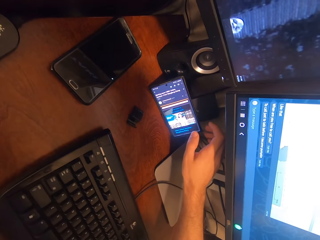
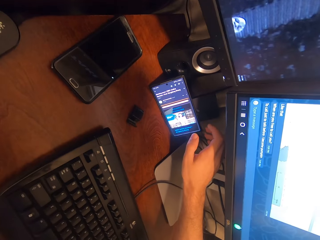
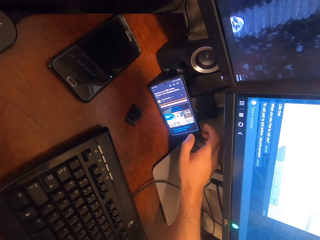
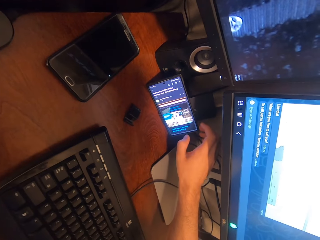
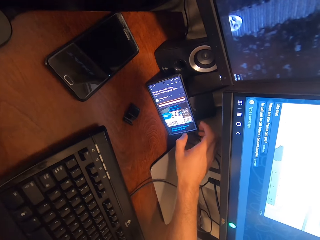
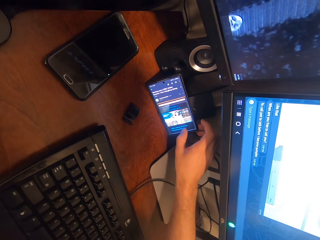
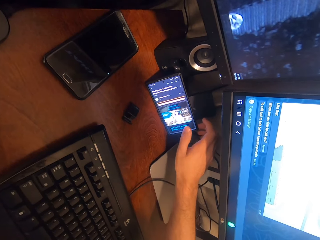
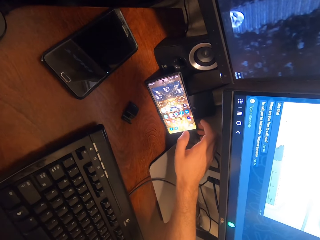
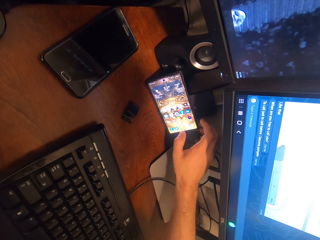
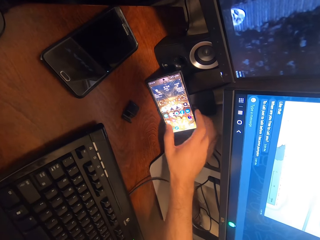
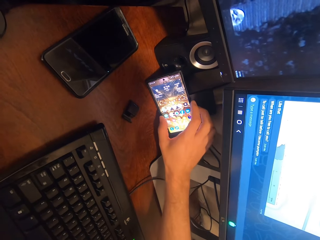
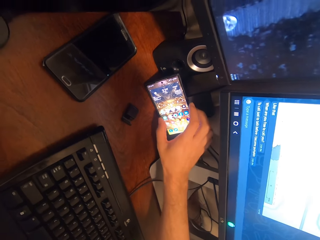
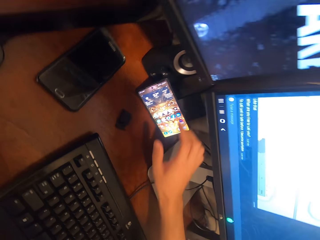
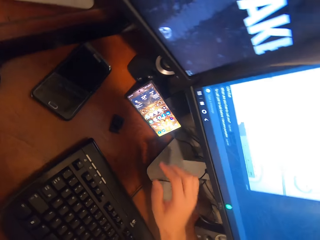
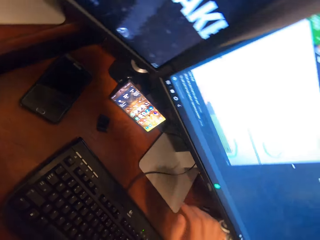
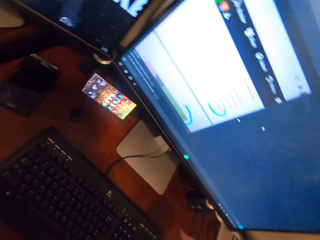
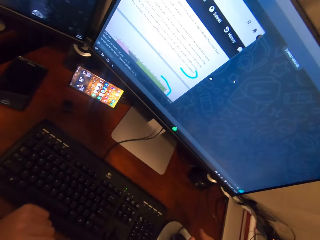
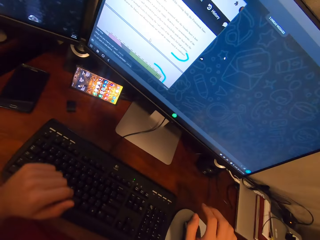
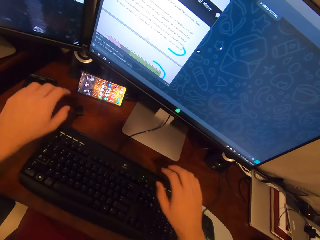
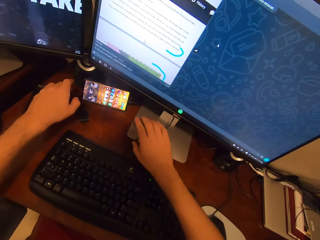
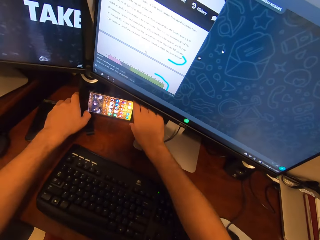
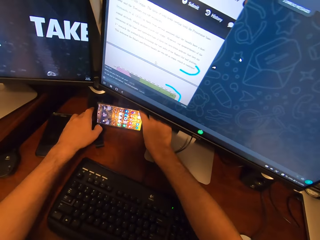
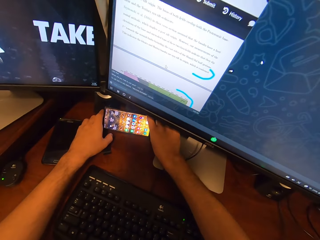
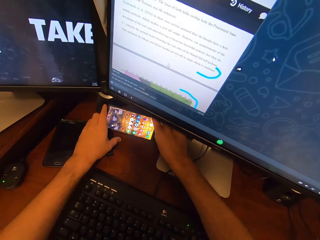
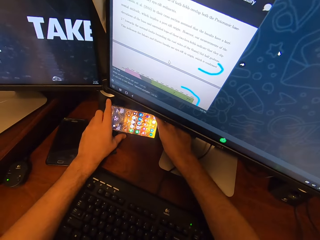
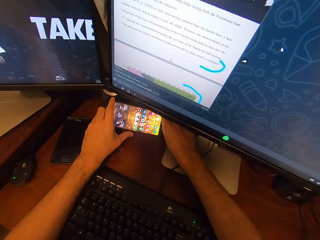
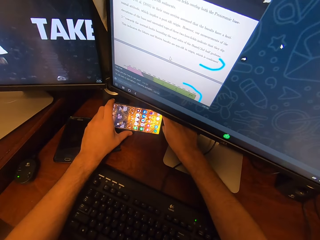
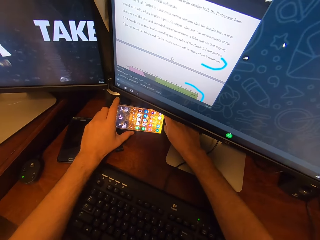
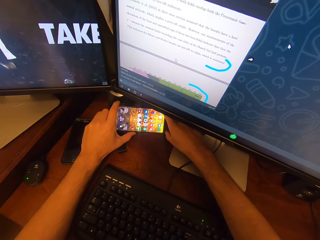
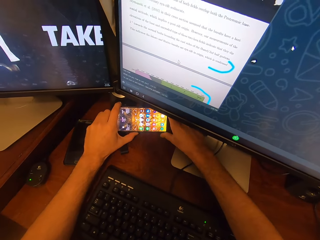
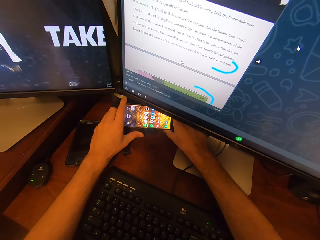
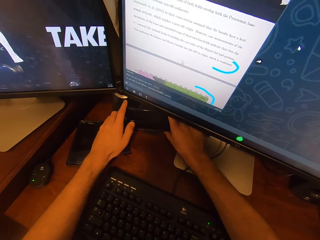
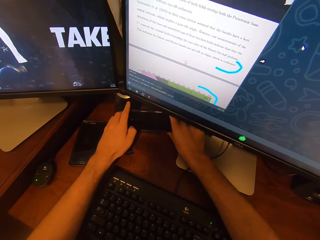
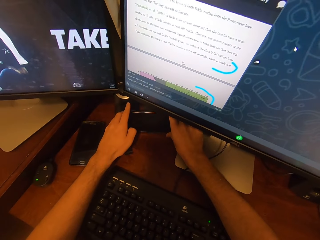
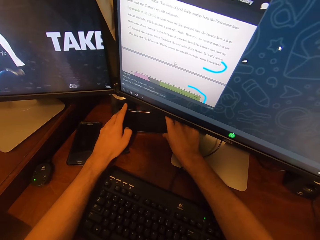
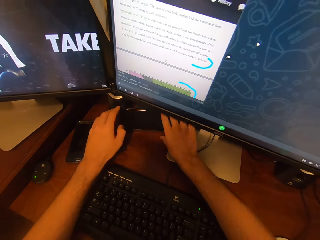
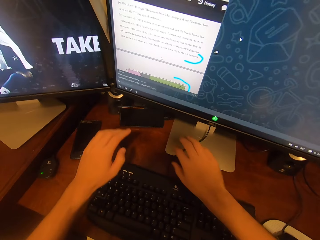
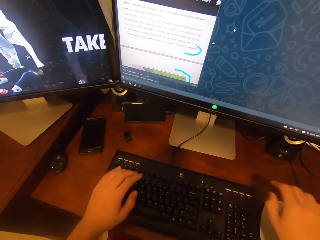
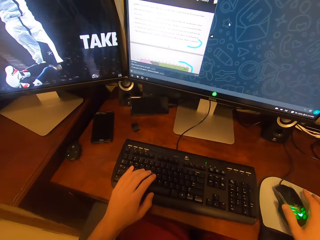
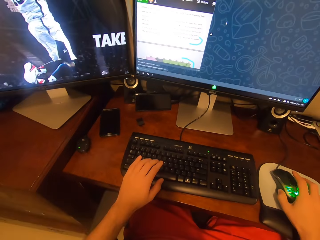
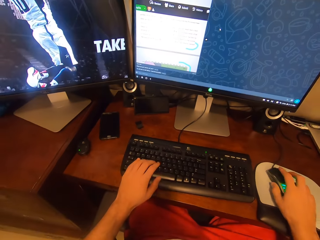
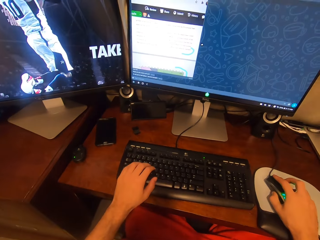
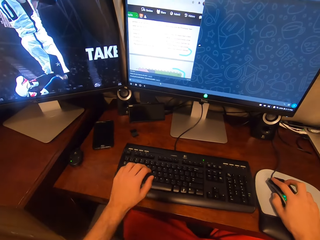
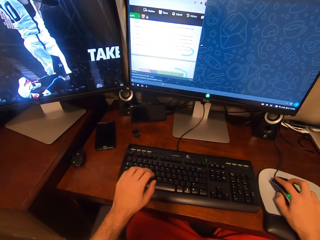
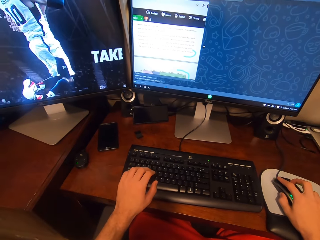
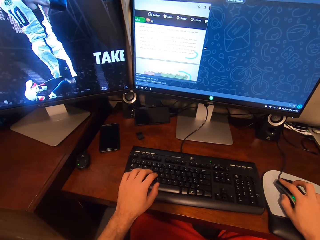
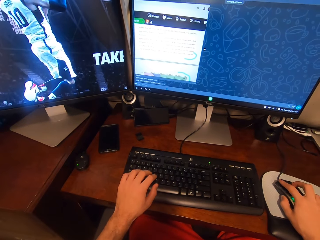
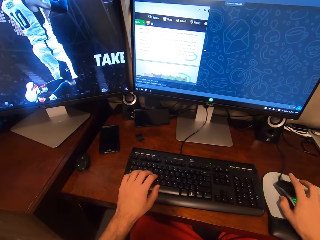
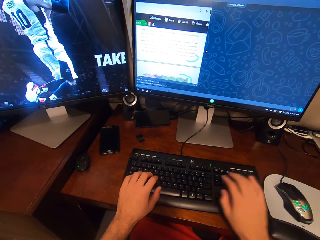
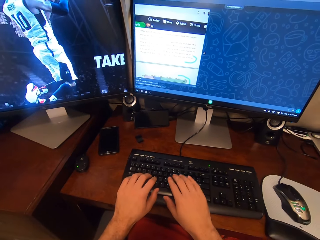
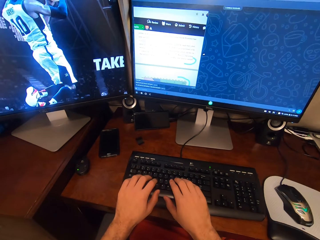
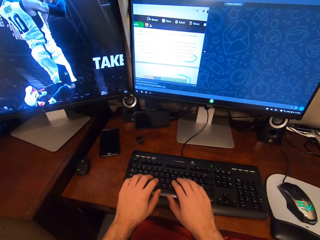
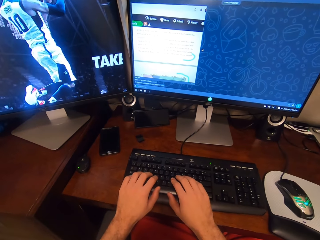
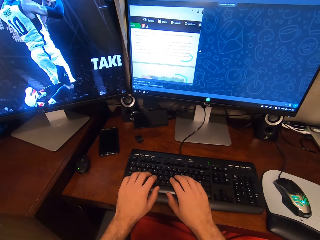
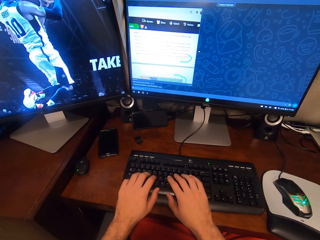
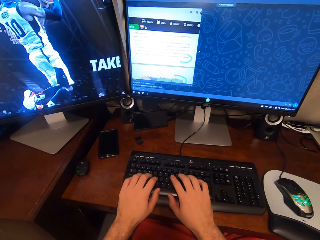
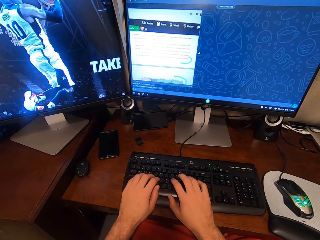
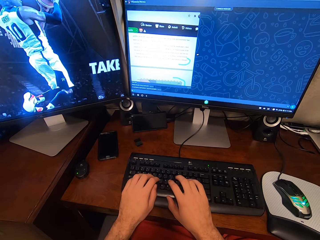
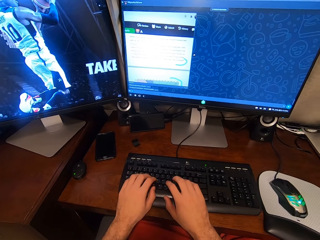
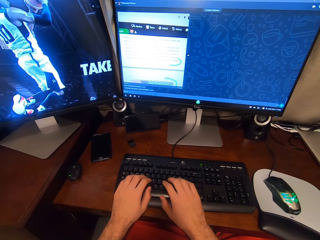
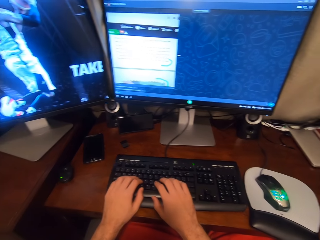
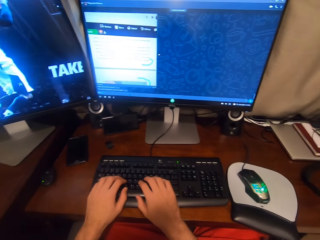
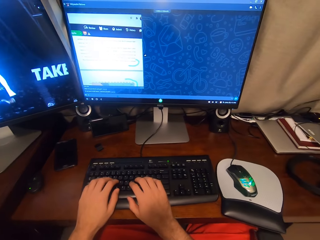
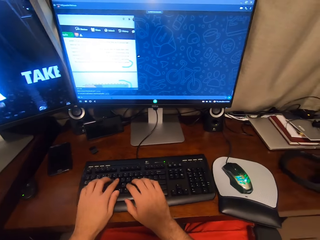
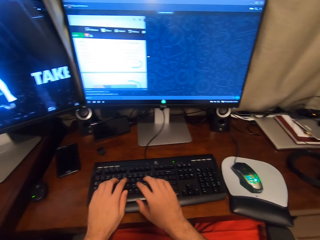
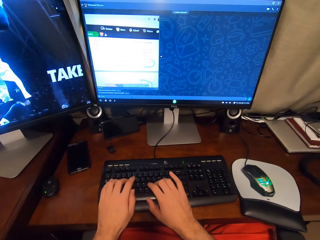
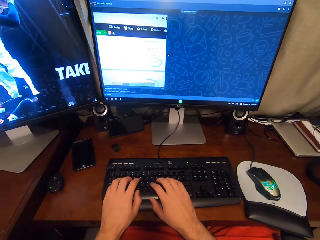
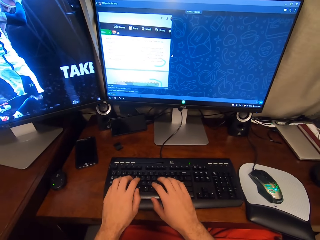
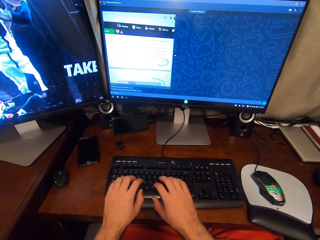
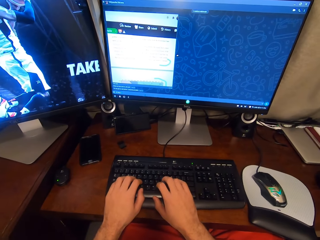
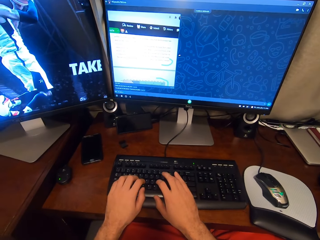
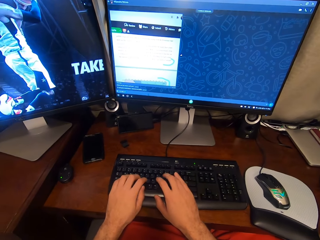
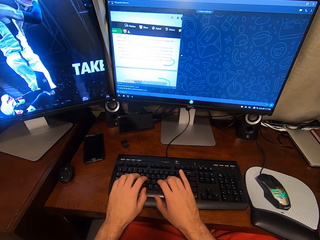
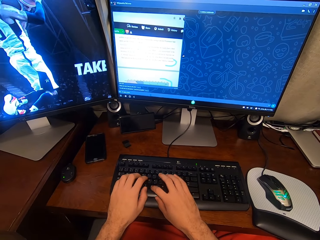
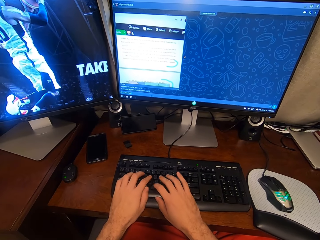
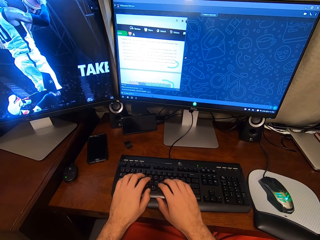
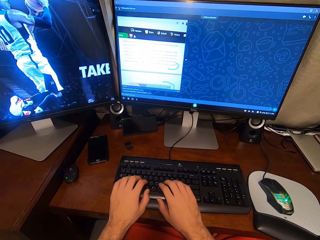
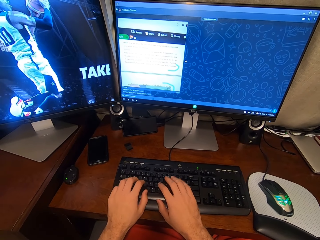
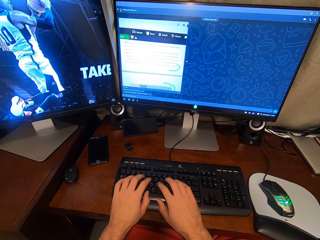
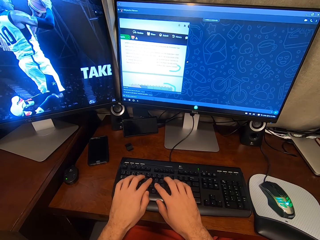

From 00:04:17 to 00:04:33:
The camera wearer adjusts his phone with both hands. He switches off the phone. He operates the keyboard of the desktop with his left hand. He grabs a mouse and operates the mouse of the desktop with his right hand. He operates the keyboard of the desktop with both hands. He types on the keyboard.

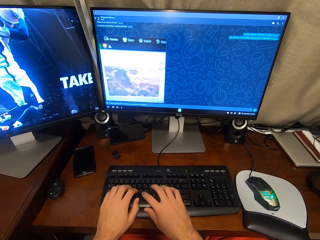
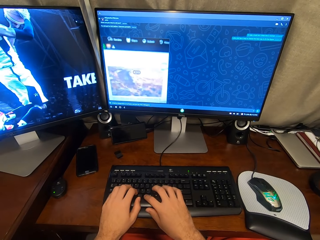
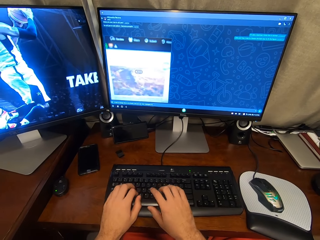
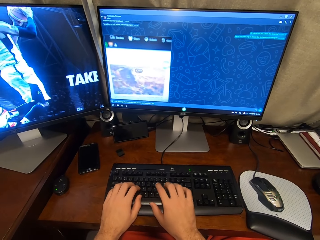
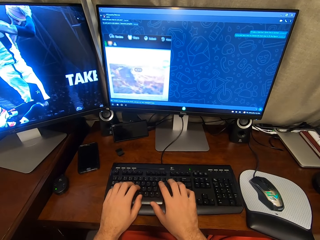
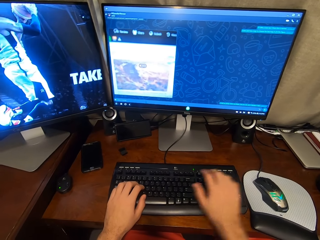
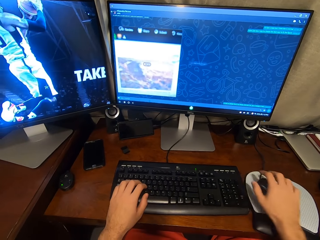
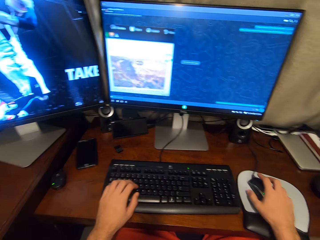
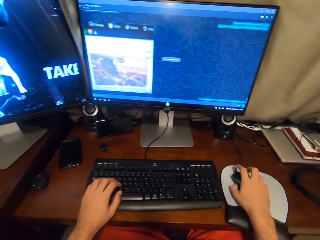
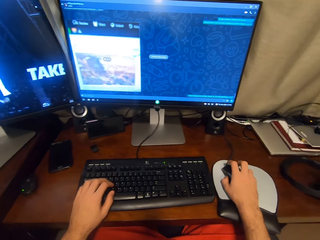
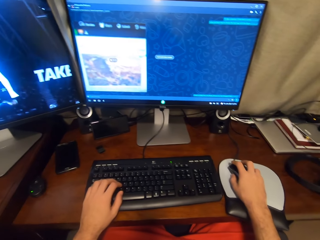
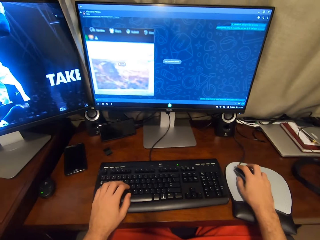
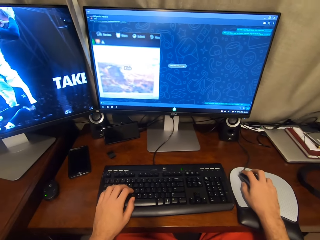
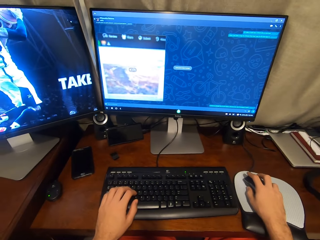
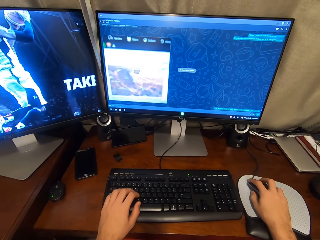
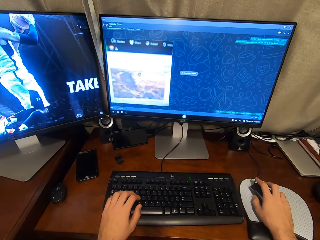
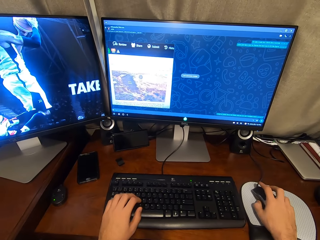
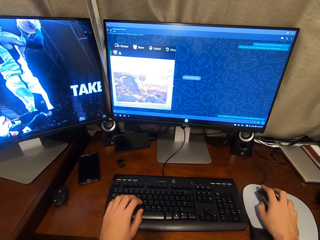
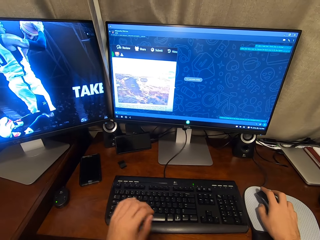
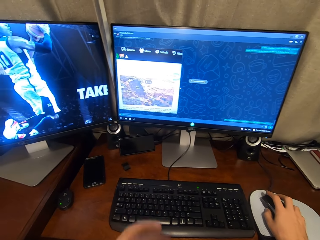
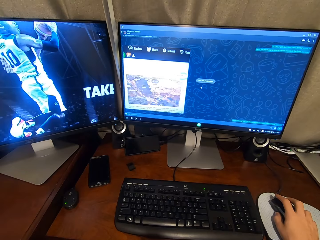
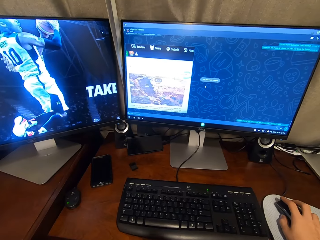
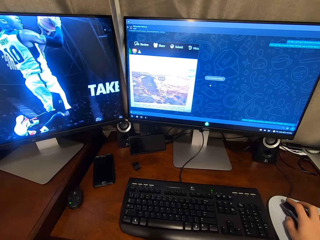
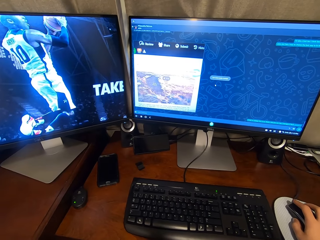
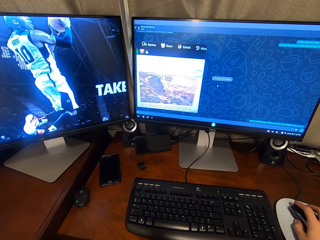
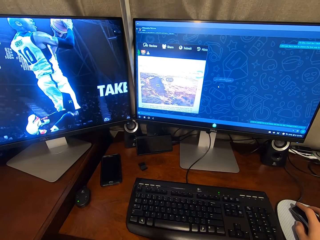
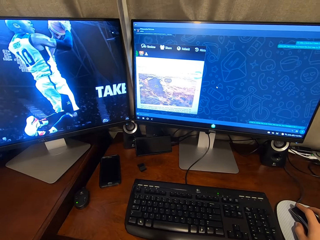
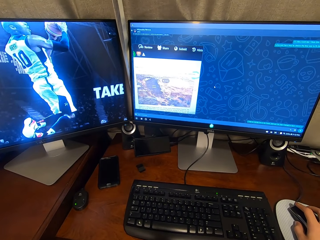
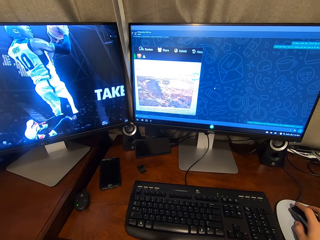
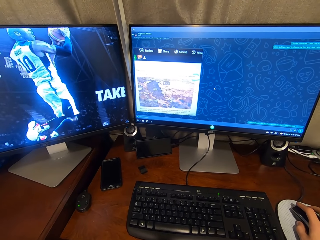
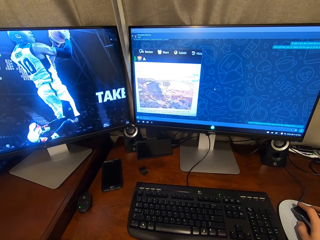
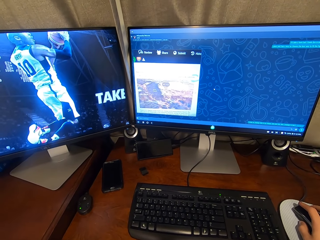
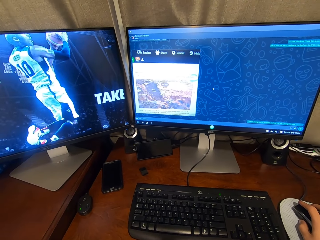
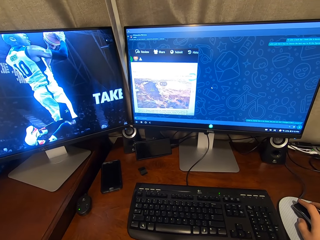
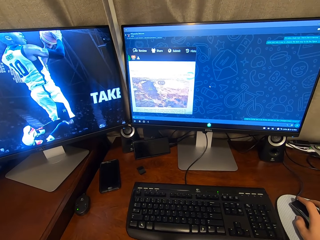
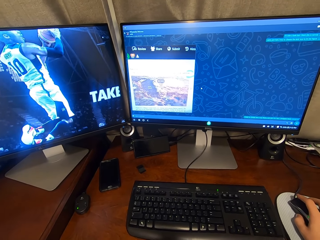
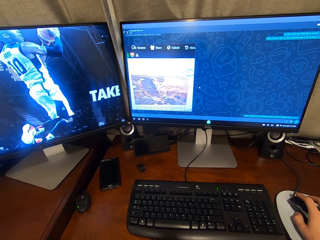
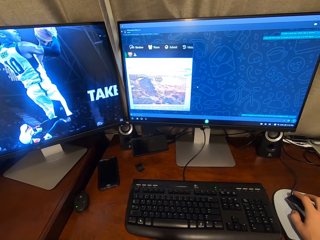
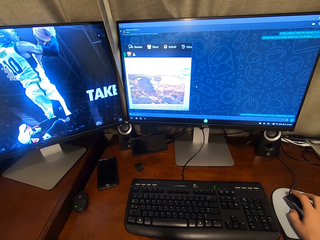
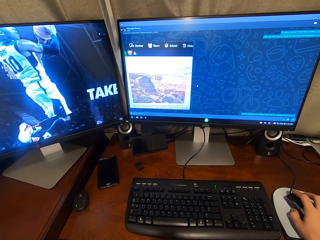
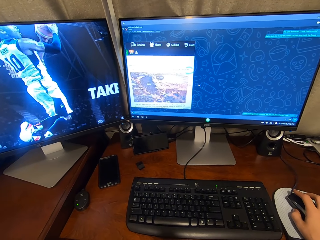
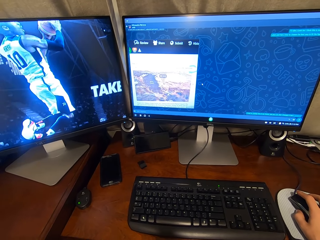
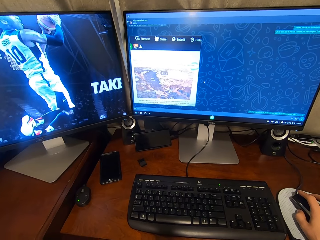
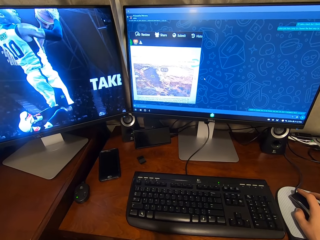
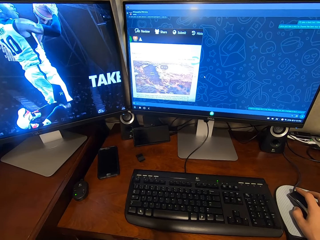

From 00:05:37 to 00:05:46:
The camera wearer operates the mouse of the desktop with his right hand.
